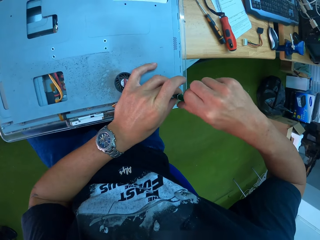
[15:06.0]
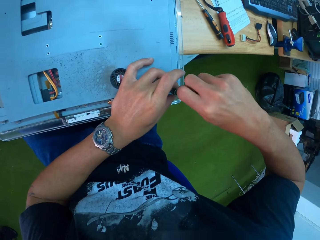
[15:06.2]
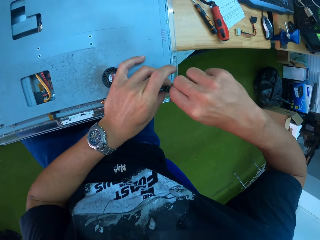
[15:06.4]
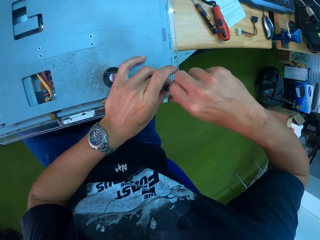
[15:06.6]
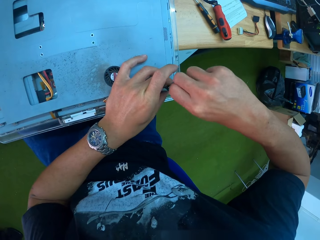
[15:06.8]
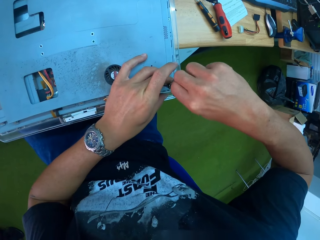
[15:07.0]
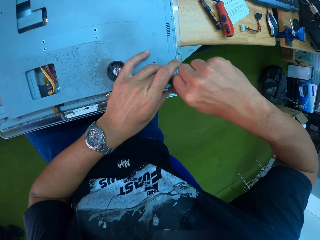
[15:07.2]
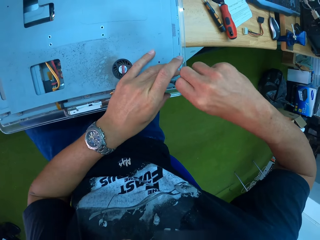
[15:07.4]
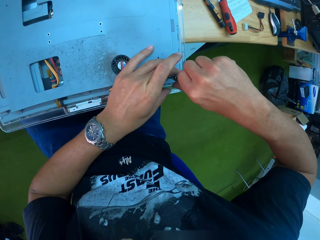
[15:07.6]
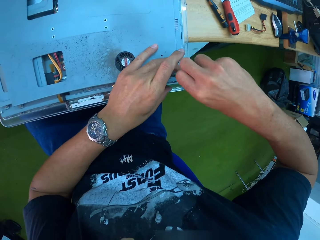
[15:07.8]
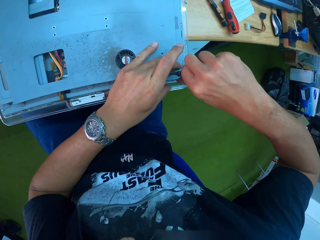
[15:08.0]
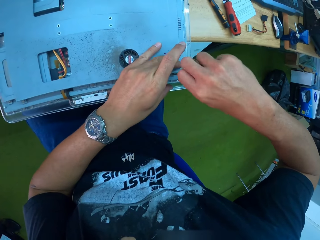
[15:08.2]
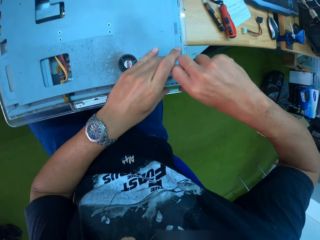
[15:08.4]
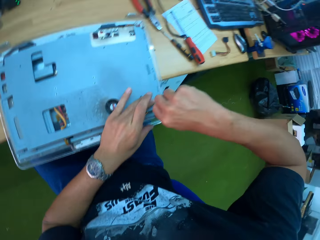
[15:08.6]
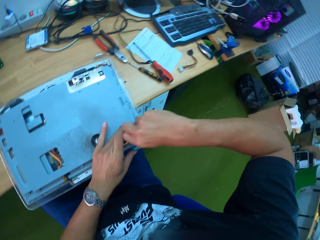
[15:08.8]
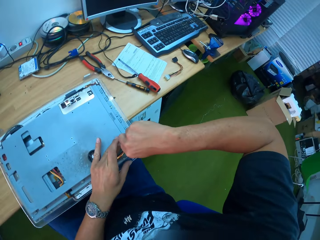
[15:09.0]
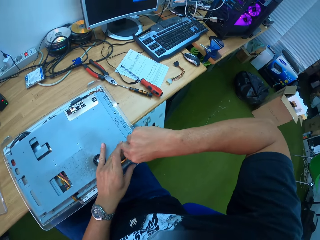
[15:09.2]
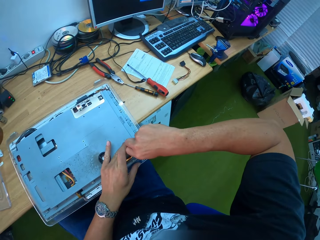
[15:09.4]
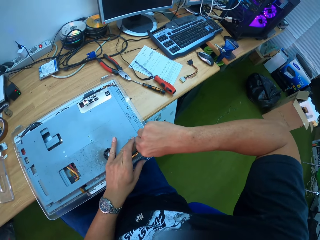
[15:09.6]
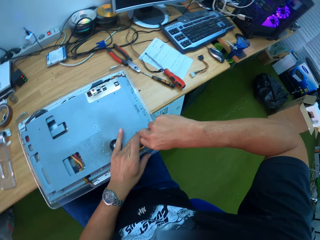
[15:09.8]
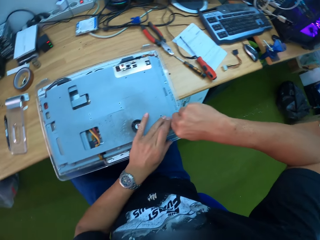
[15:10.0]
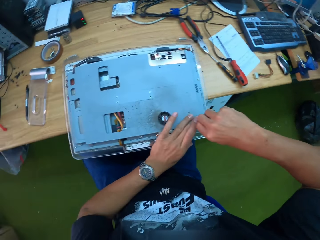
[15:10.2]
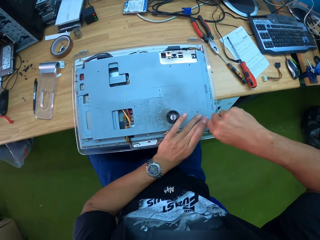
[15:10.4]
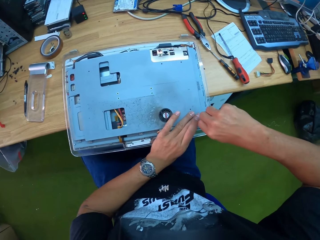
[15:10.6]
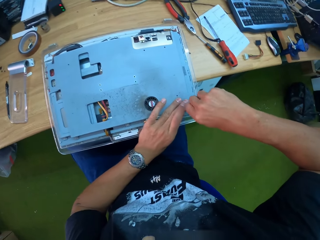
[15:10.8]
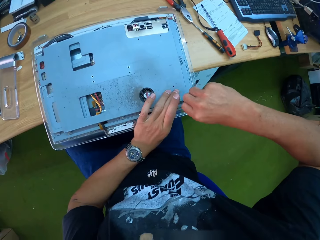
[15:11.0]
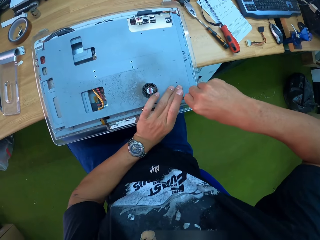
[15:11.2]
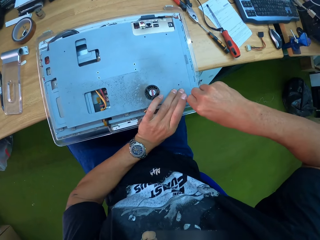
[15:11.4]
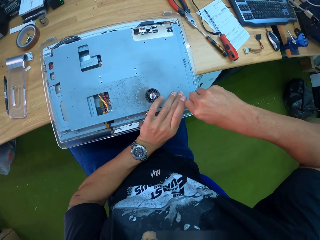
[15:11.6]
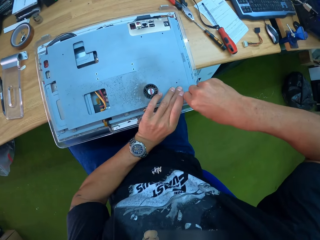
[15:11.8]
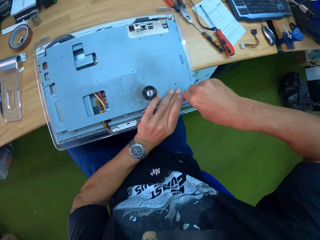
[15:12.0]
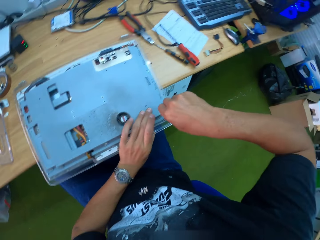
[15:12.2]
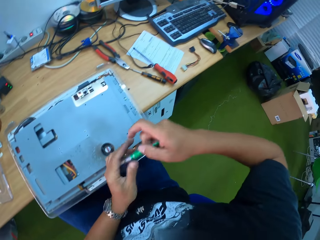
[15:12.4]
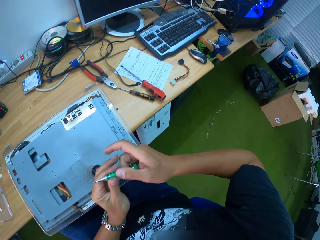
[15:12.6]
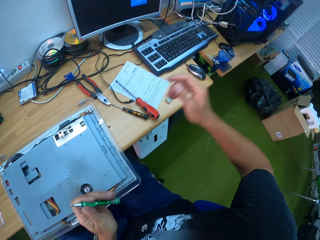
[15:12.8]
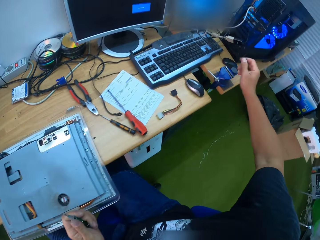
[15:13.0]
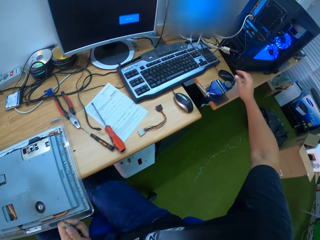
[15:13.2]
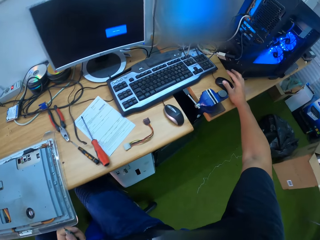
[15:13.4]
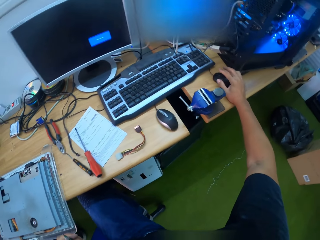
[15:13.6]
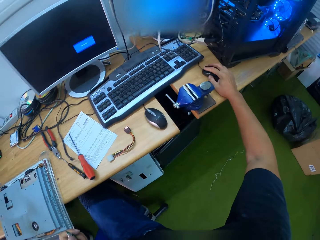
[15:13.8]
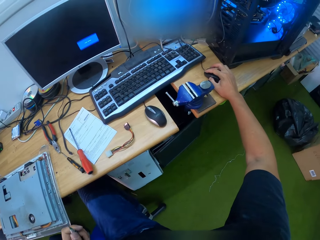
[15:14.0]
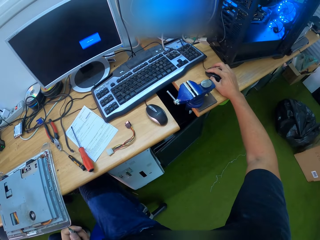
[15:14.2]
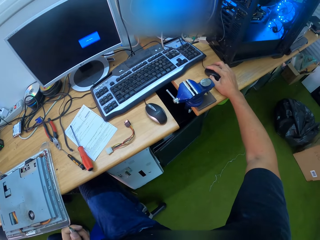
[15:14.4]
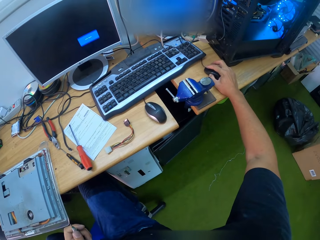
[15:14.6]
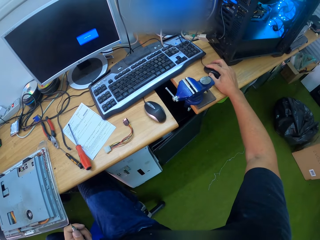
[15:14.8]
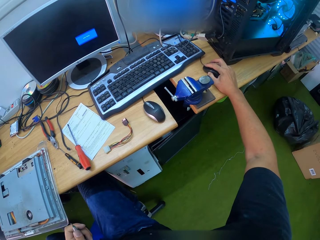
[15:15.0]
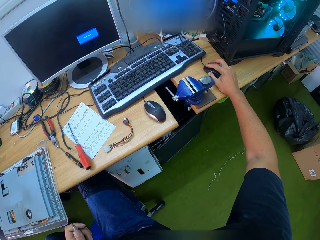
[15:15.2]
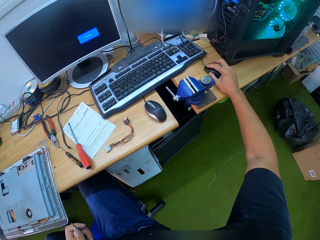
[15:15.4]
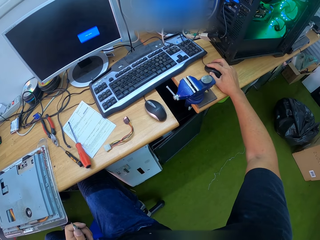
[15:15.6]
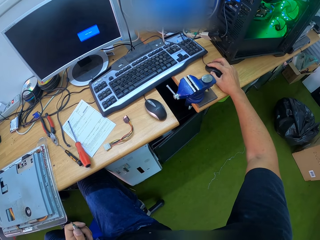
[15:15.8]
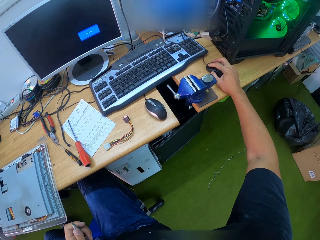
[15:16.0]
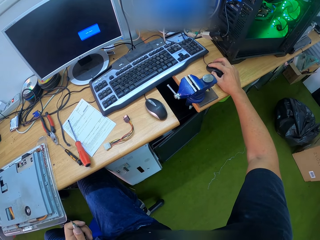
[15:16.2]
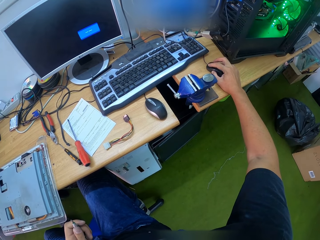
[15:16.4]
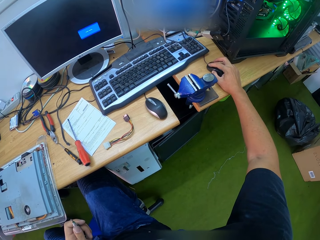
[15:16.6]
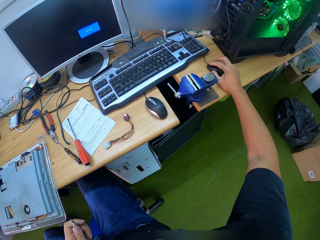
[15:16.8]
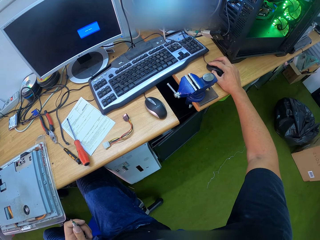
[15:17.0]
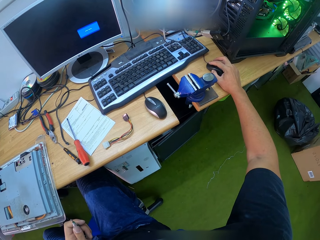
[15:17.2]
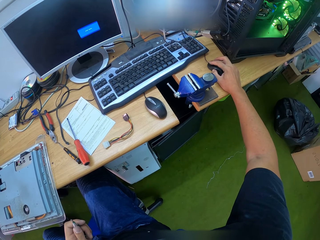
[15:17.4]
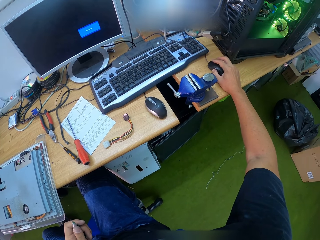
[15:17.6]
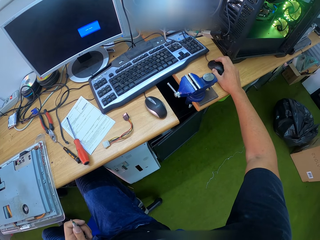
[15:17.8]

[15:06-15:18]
The camera wearer transfers the screwdriver from his right hand to his left hand. He holds the screwdriver with the left hand. He presses a mouse on the table with his right hand. He holds the mouse and scrolls the mouse.

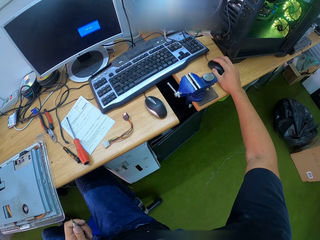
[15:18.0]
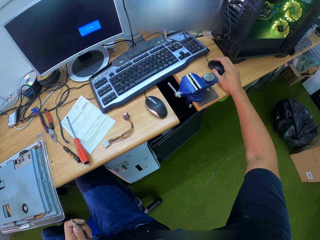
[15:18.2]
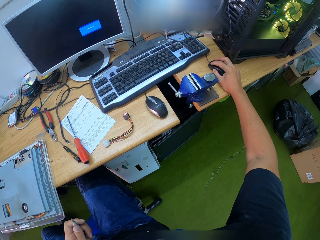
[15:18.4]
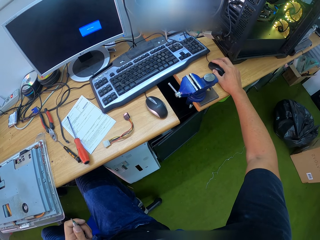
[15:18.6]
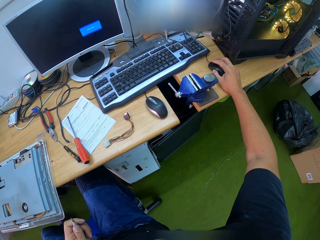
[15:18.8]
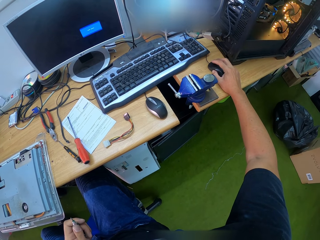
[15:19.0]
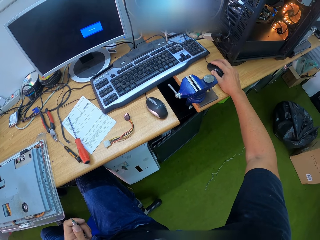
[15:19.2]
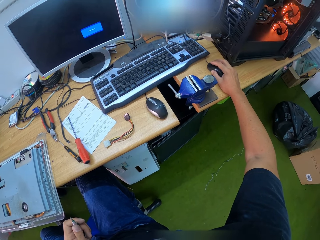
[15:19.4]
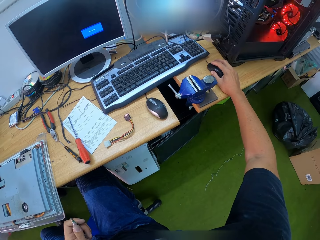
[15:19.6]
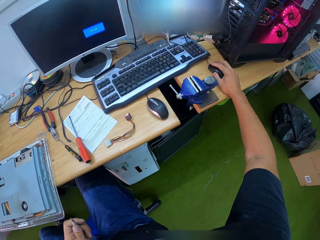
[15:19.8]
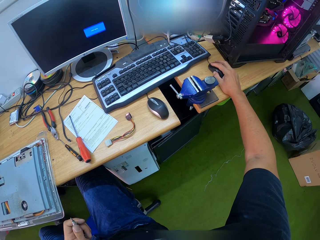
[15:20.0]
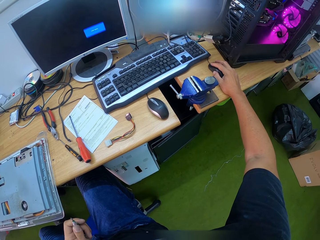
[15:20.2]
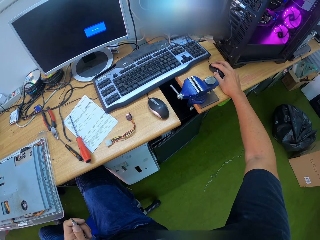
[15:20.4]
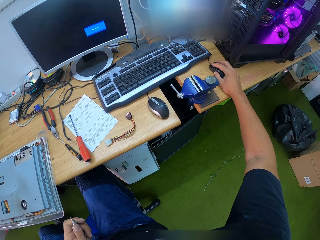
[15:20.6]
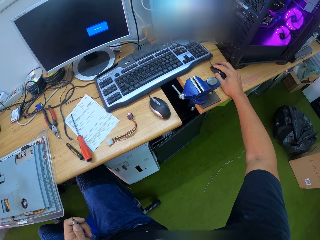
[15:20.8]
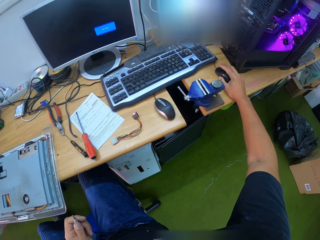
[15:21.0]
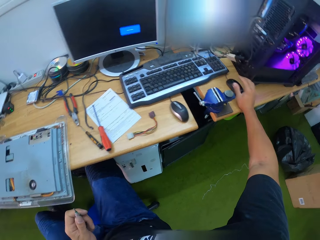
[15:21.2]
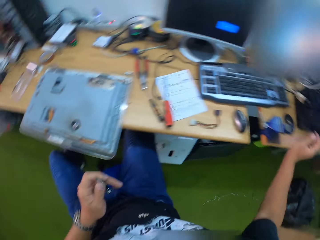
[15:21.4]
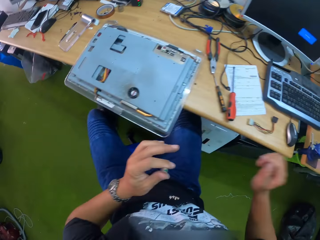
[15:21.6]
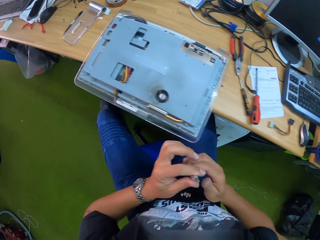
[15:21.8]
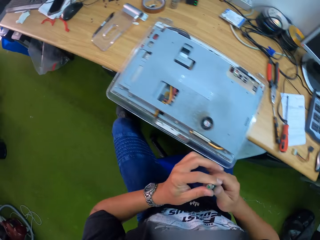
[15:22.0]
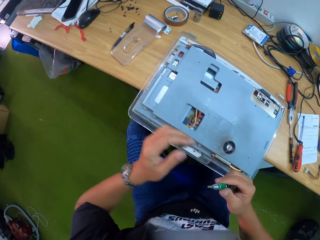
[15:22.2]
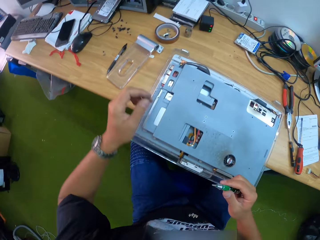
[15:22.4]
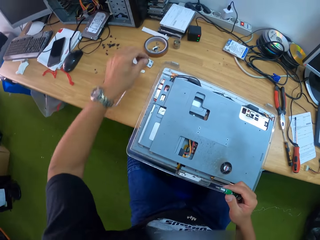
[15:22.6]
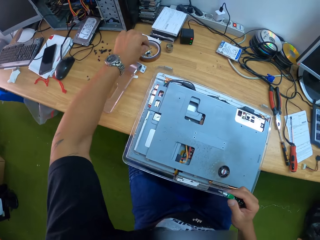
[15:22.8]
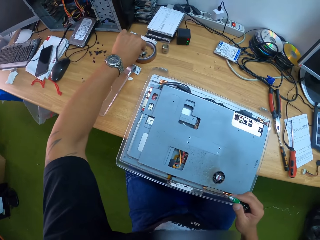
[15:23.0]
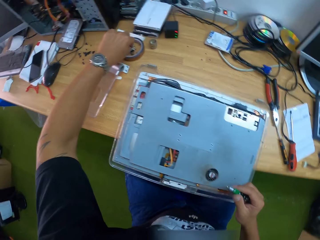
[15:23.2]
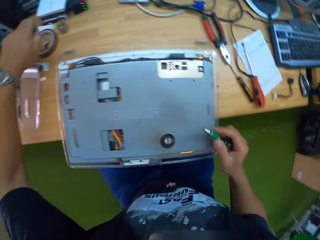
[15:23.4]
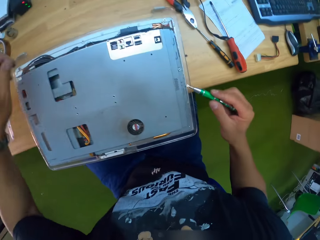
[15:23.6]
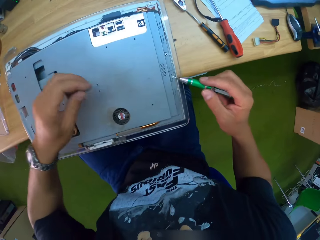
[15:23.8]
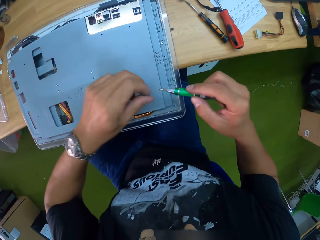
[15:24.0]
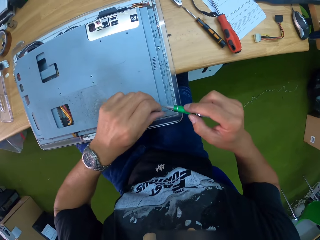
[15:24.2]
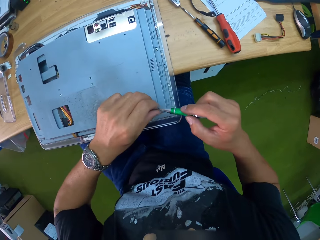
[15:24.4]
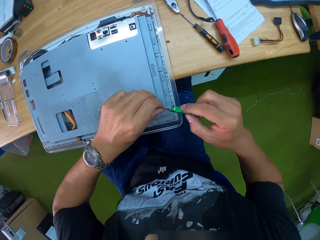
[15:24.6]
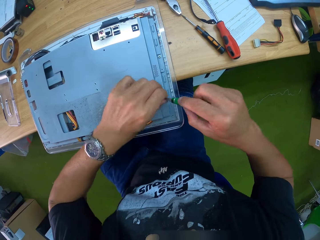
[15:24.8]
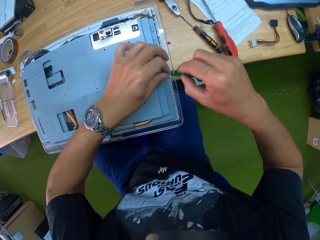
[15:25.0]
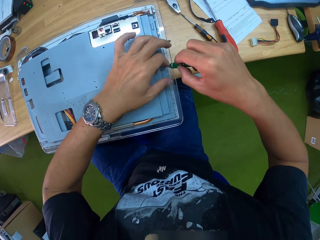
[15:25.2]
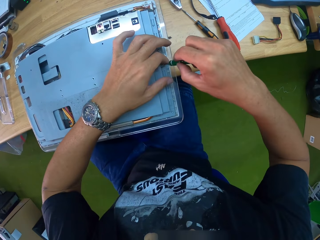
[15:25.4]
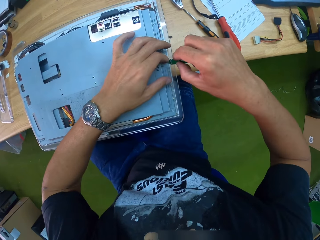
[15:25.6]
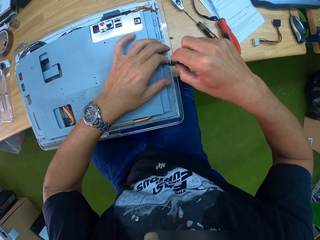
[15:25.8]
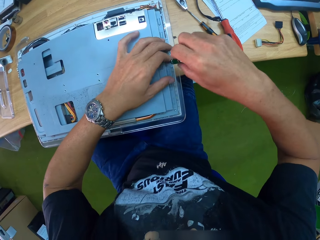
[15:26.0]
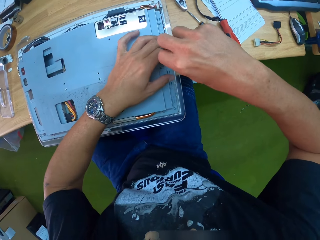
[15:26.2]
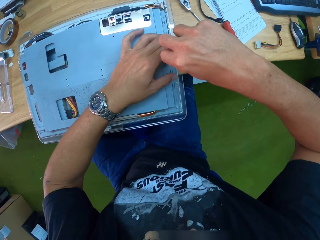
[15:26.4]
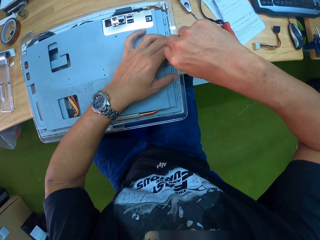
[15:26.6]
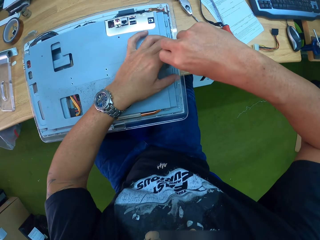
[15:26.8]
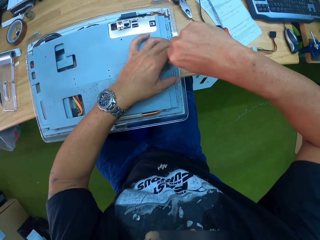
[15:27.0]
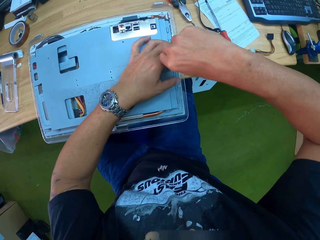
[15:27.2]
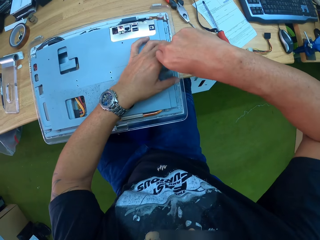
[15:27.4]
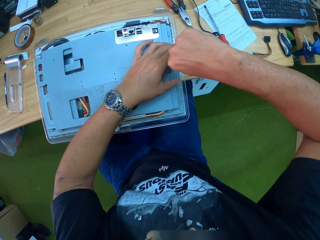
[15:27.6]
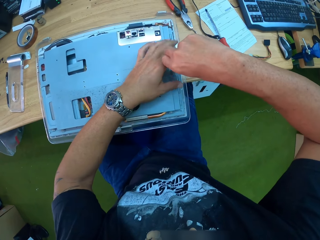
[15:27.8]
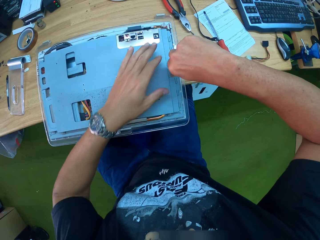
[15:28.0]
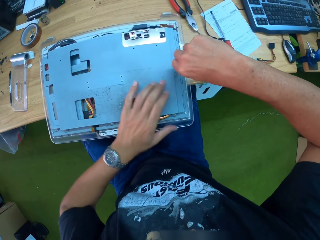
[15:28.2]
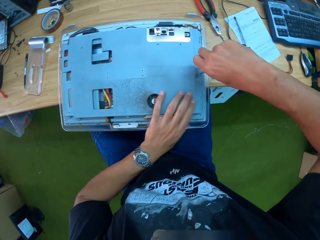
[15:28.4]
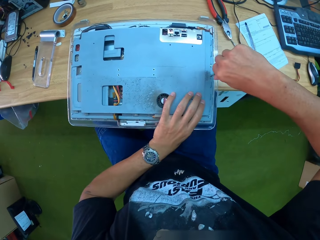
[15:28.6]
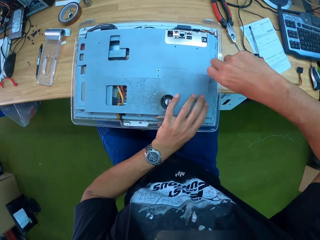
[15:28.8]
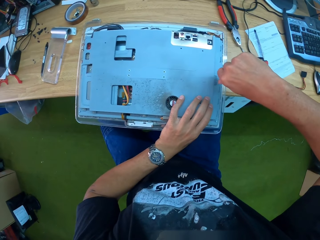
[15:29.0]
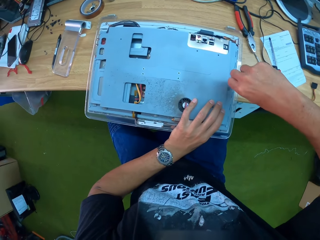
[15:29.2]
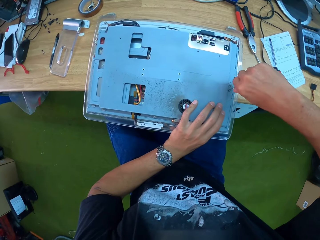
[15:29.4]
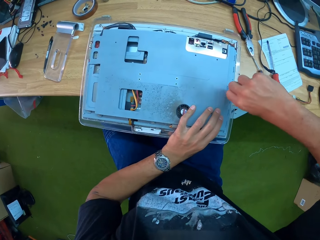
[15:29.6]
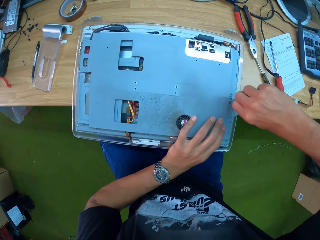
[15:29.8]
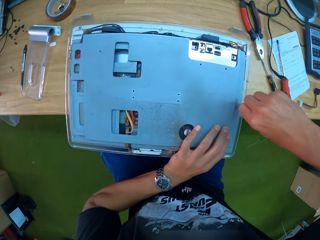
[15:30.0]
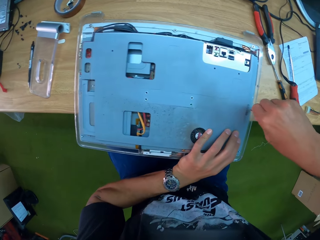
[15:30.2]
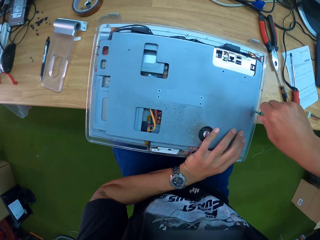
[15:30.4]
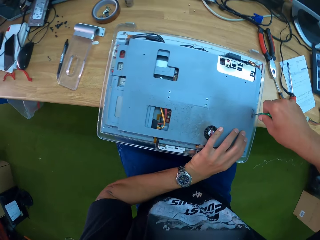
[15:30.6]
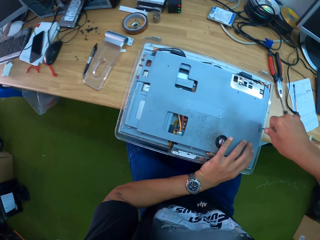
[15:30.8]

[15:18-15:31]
The camera wearer transfers the screwdriver from his left hand to his right hand. He holds the screwdriver with the right hand. He picks up a screw from the table with his left hand. He fixes the screw to the tip of the screwdriver. He screws the screw into the CPU with the screwdriver. He puts the left hand on the laptop.
